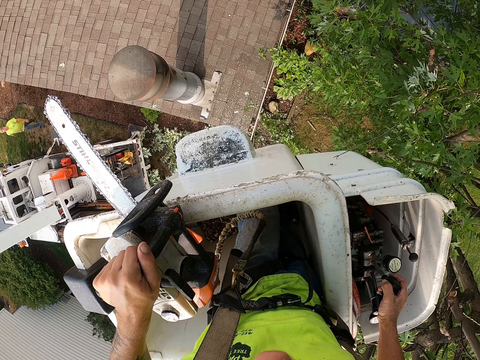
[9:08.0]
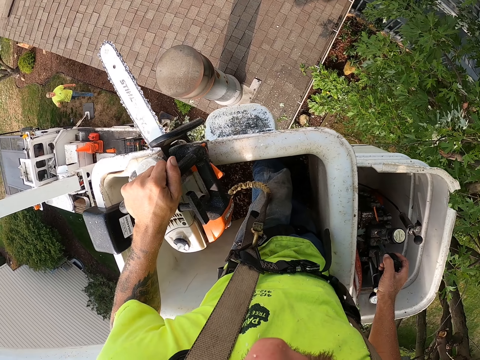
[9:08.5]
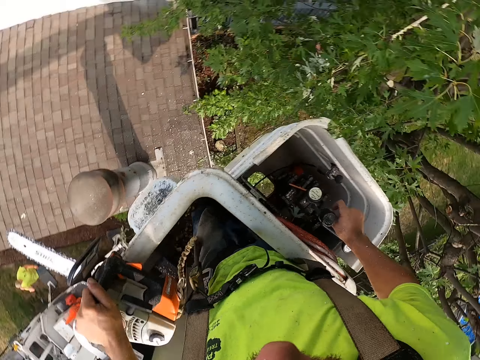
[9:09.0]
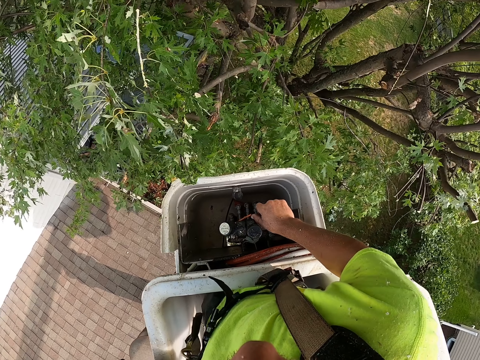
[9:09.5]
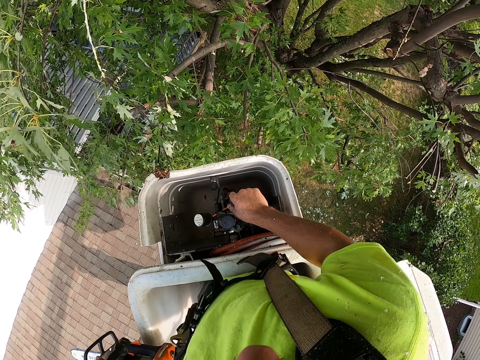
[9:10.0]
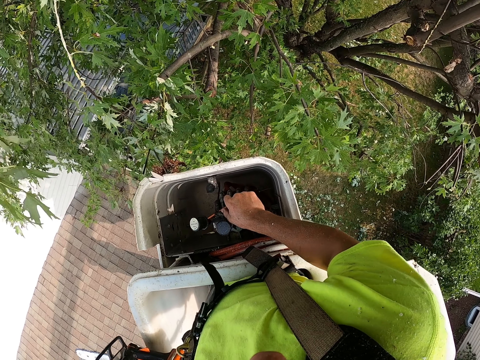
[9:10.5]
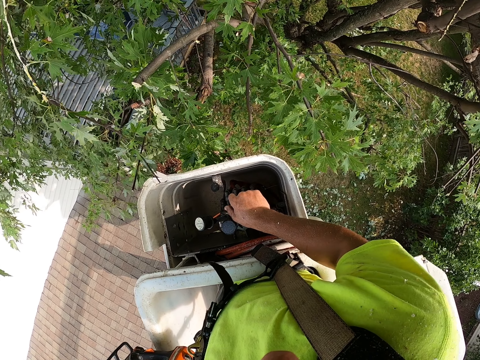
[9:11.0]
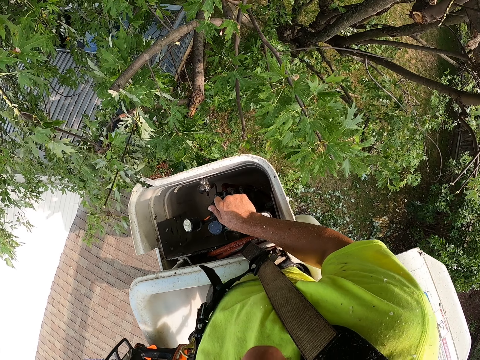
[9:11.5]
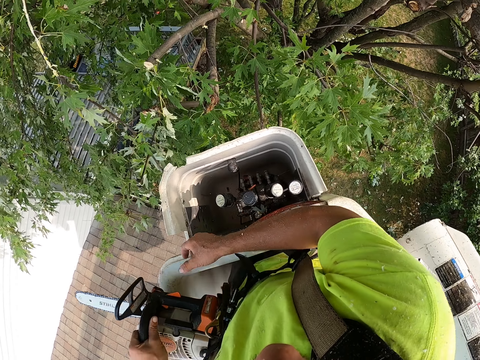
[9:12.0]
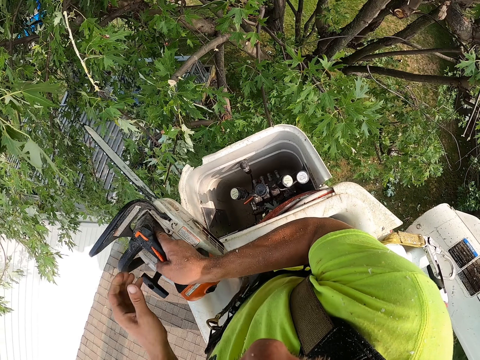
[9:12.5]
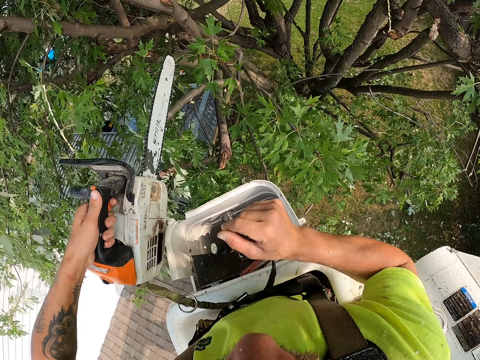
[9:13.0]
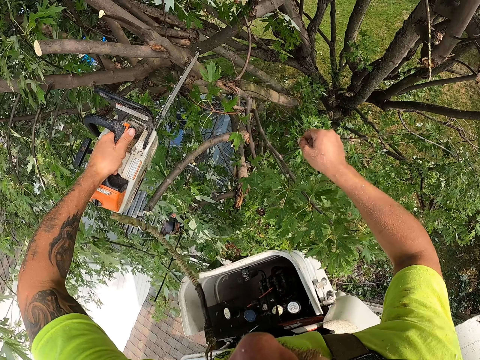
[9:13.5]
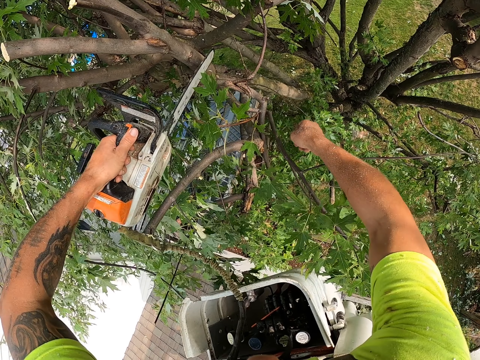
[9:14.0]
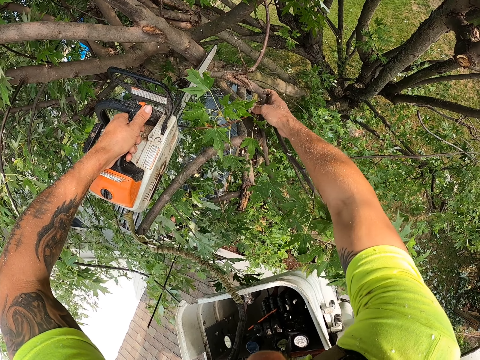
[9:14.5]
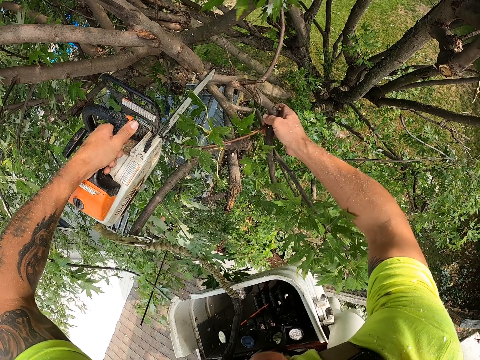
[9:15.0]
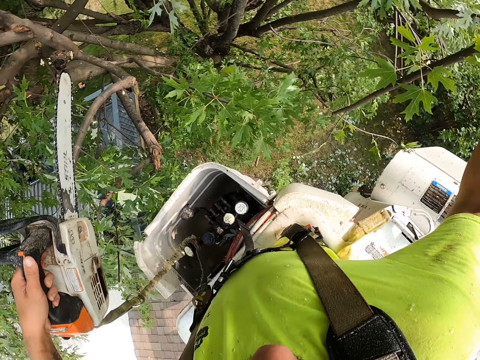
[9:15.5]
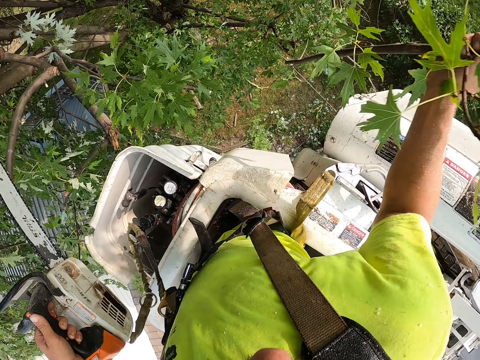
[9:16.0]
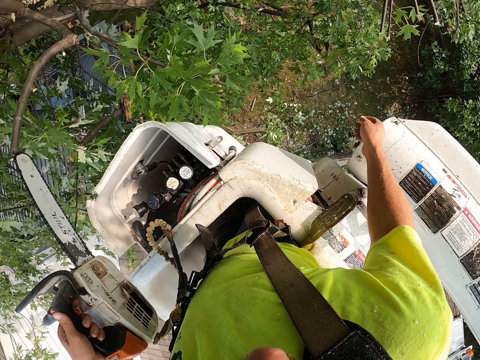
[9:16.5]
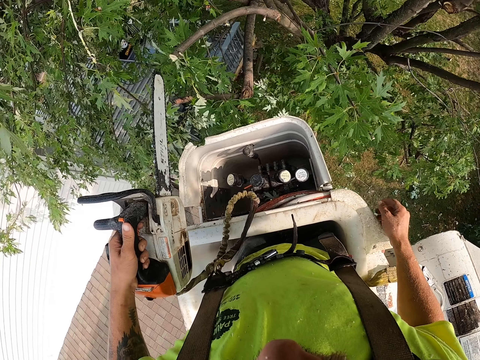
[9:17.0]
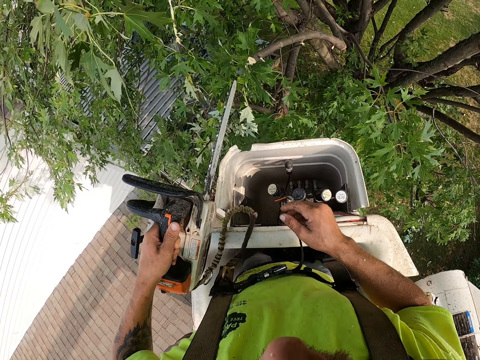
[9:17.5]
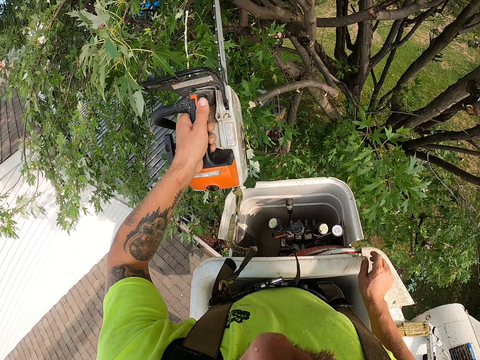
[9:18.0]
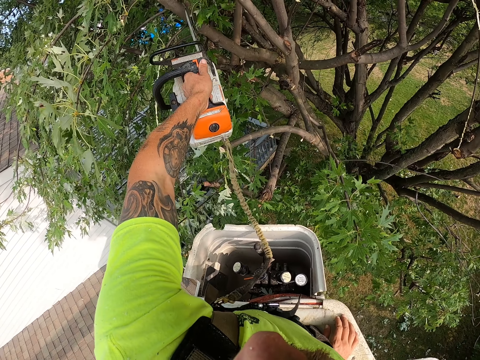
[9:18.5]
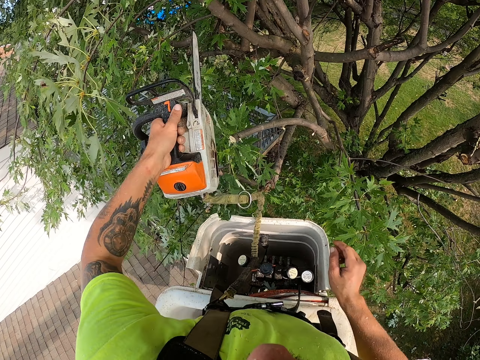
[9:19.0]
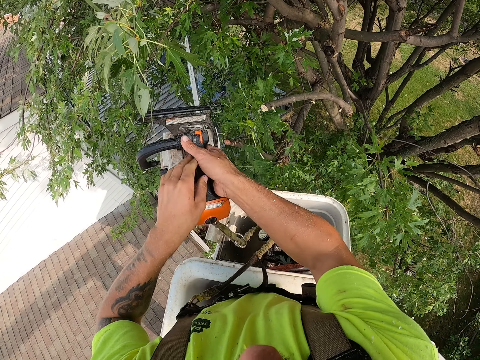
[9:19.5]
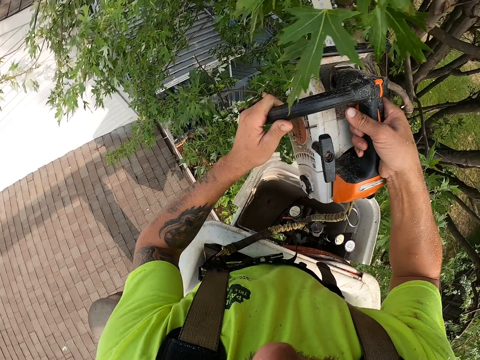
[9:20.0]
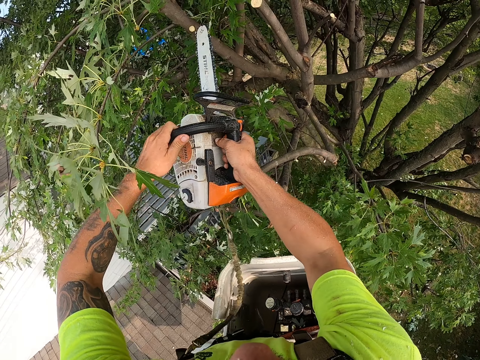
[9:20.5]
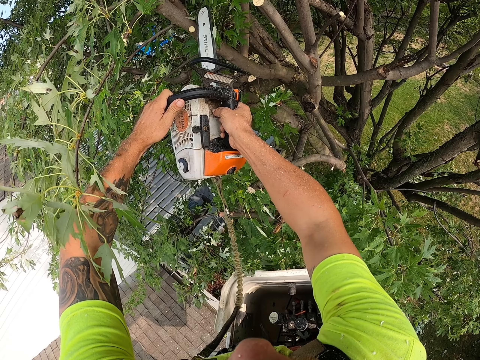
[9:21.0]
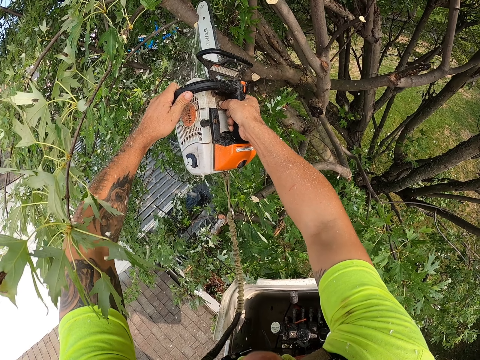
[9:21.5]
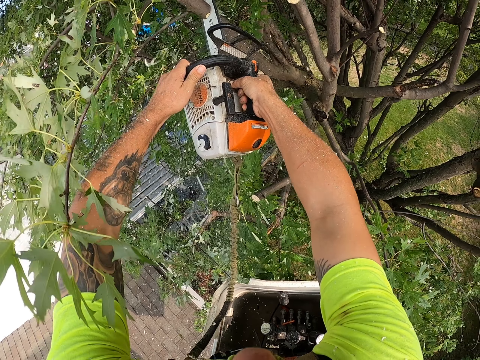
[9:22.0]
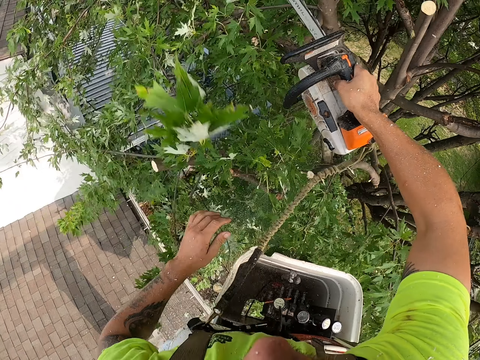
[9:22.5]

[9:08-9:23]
The camera wearer passes the saw machine from his right hand to his left hand. He holds a tree branch with his left hand. He cuts the tree branch with the chain saw in his left hand. He drops the tree branch to the ground from the cherry picker with his right hand. He cuts a tree branch with the chain saw in his right hand. He cuts a tree branch with the chain saw in both hands. He passes the chain saw from his left hand to his right hand.

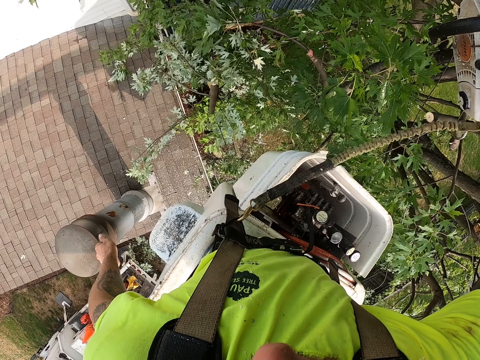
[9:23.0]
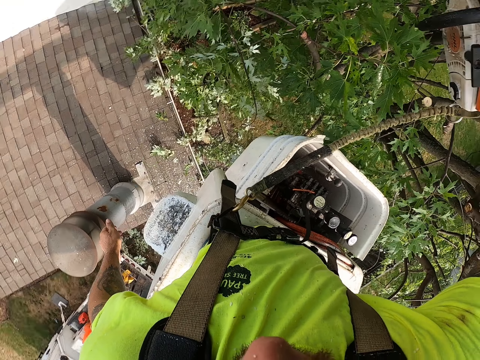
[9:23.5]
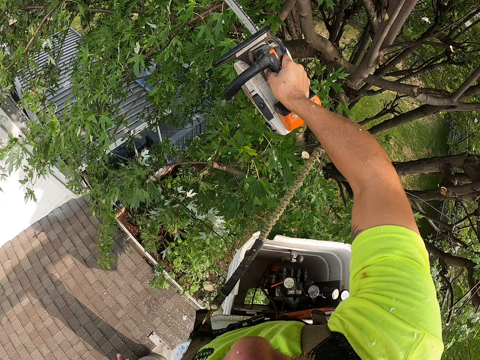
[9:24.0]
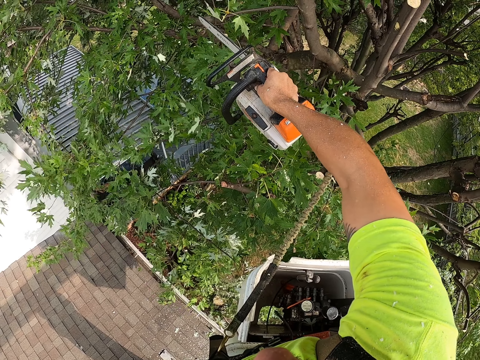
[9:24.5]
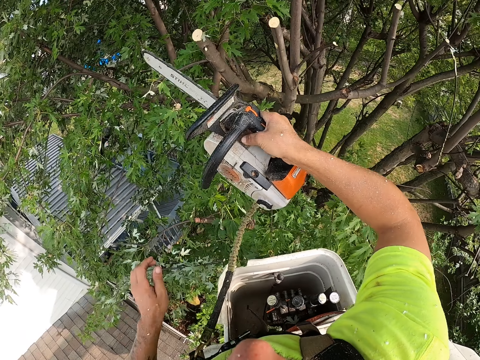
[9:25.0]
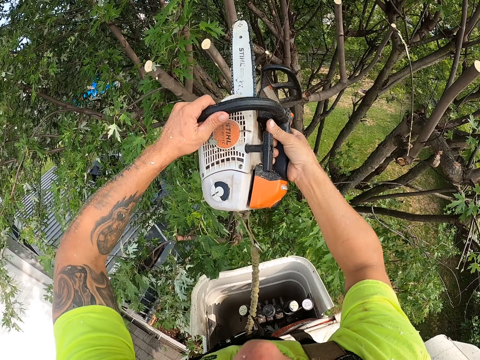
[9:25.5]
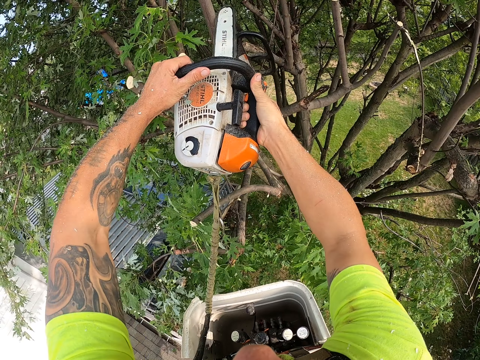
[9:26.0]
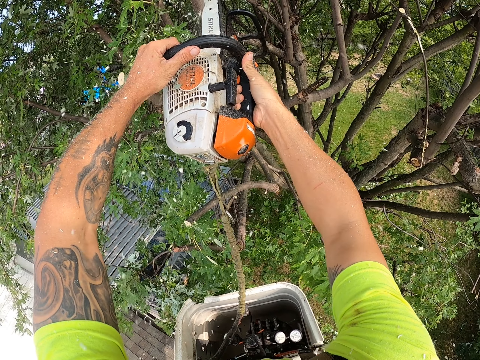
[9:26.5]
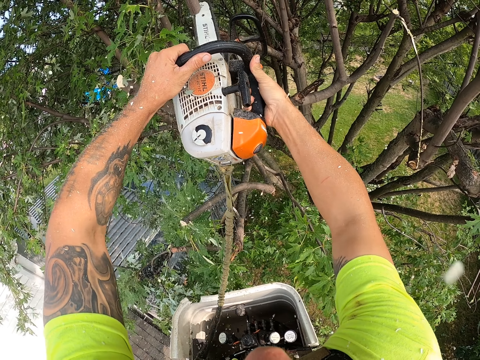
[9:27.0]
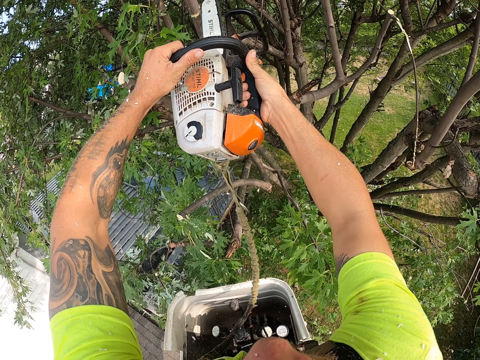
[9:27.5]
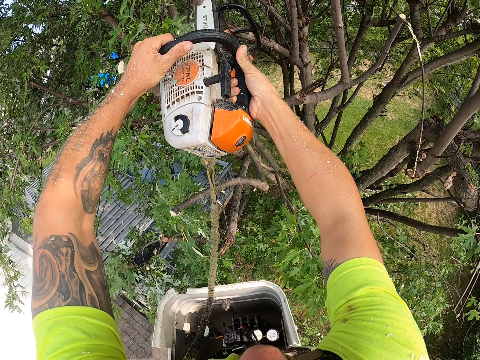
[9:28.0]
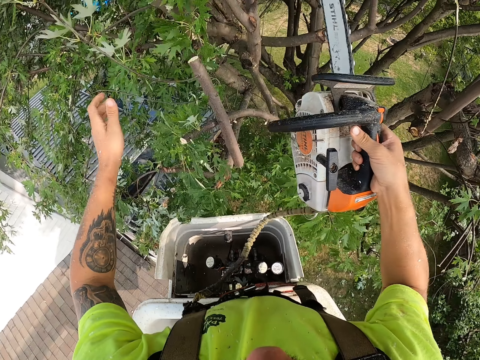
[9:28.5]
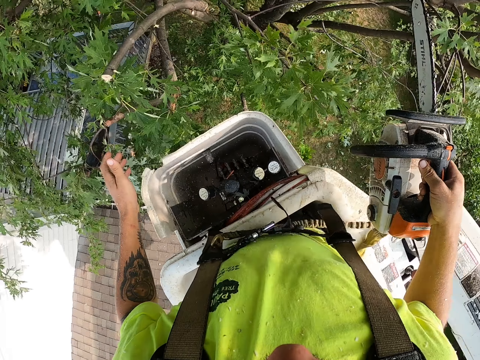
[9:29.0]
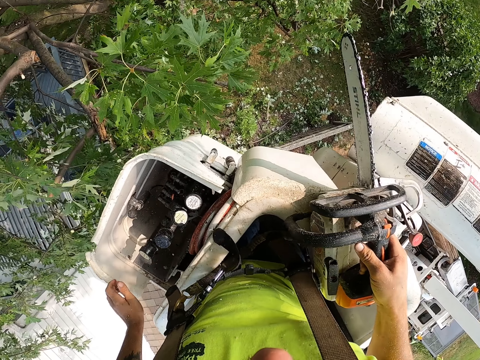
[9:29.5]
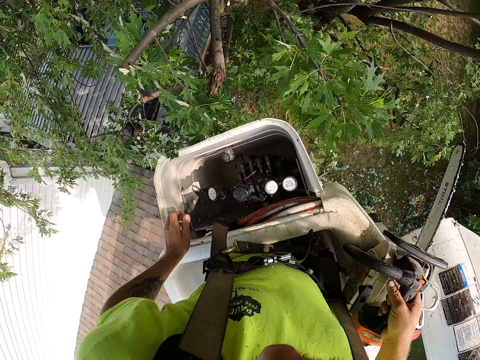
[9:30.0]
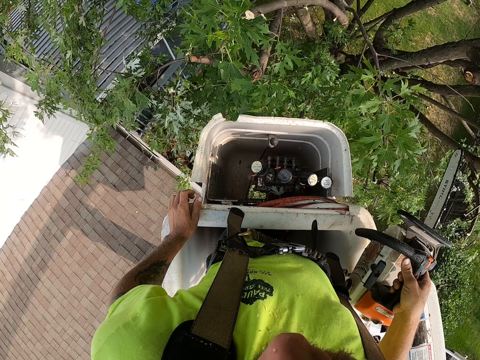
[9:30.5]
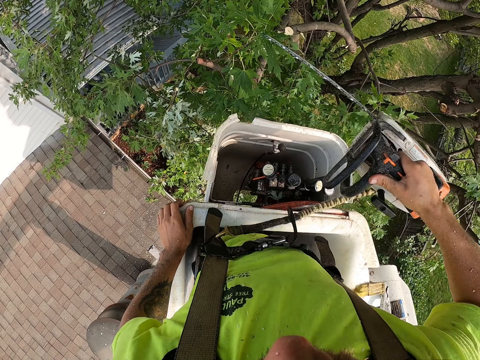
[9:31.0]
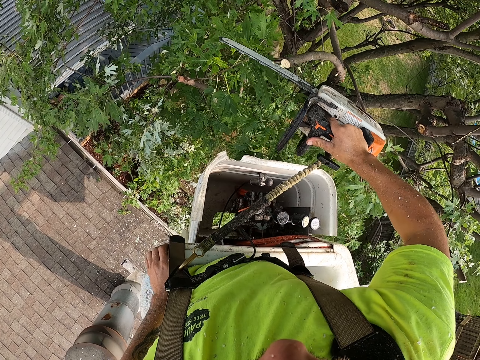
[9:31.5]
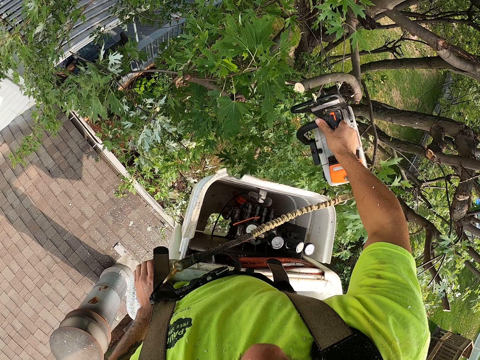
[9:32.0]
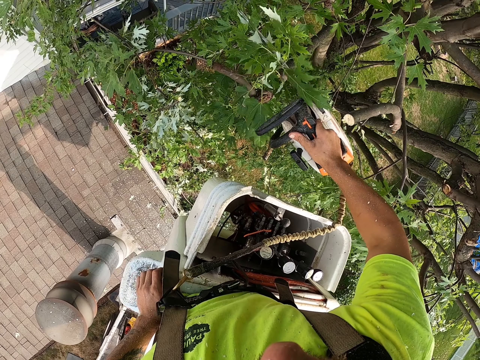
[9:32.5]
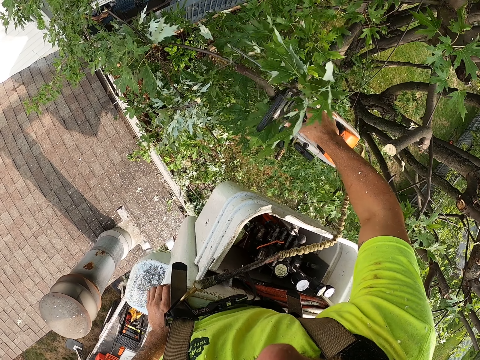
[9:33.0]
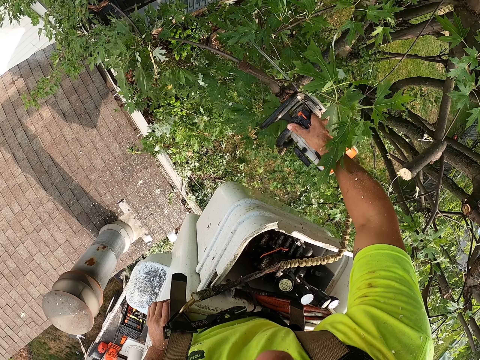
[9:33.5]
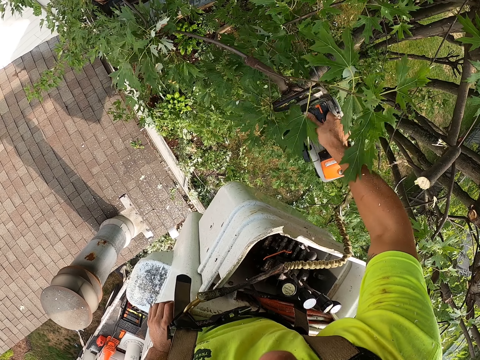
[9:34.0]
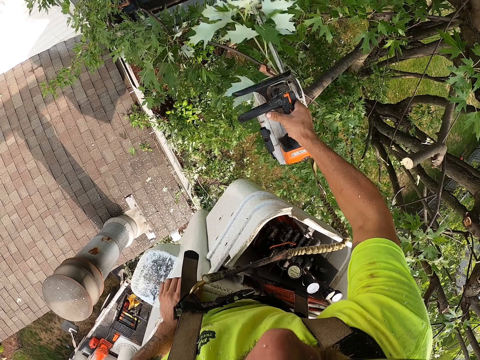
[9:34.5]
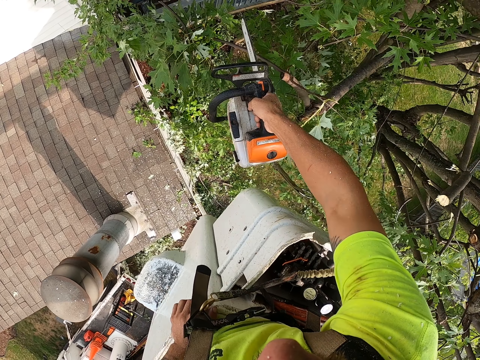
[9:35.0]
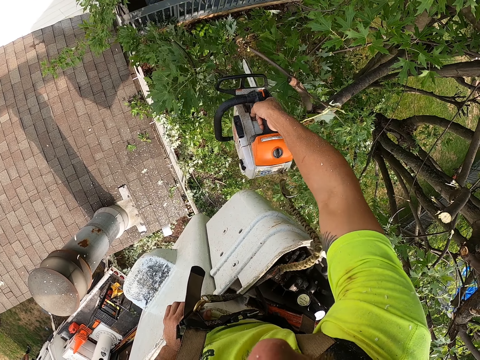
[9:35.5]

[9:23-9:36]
The camera wearer cuts a tree branch with the chain saw in his right hand. He cuts a tree branch with the chain saw in both hands. He places his left hand on the cherry picker. He places the chain saw on the cherry picker with his right hand. He cuts a tree branch with the chain saw in his right hand.
